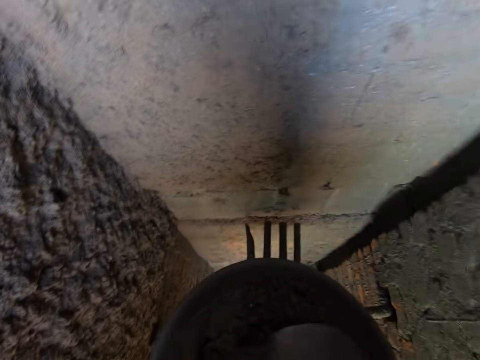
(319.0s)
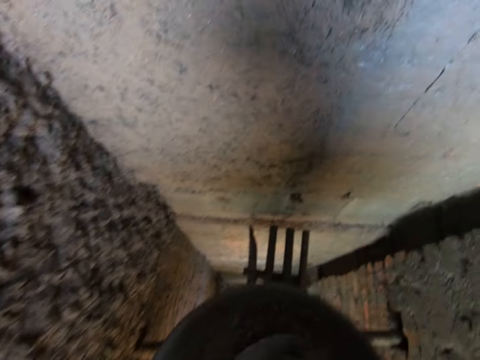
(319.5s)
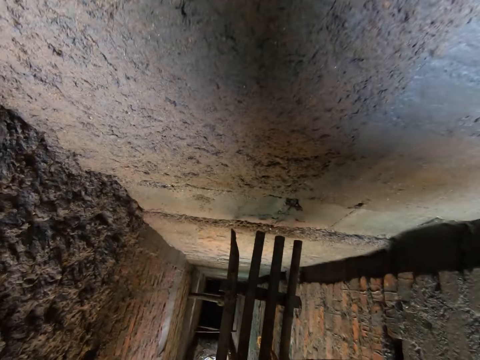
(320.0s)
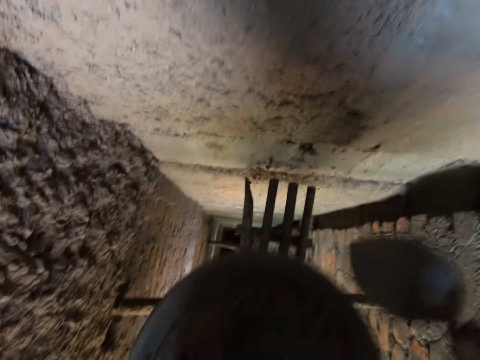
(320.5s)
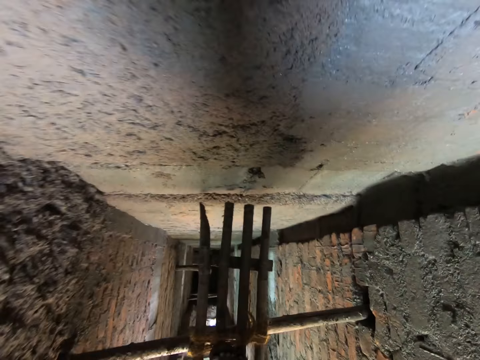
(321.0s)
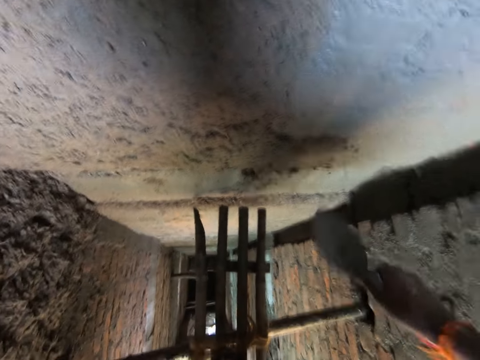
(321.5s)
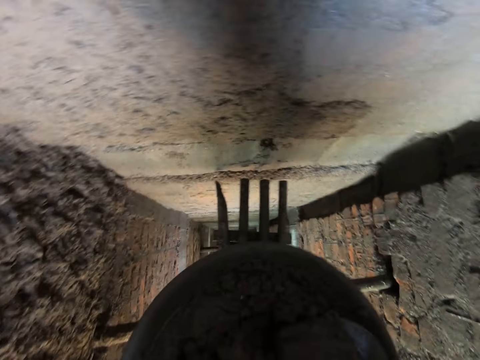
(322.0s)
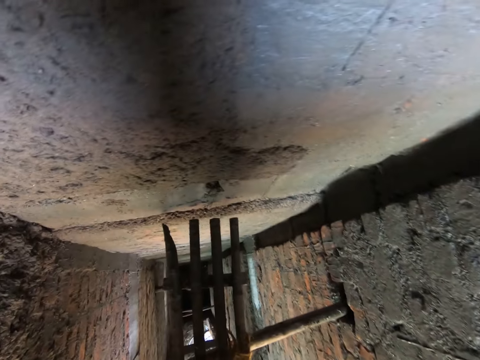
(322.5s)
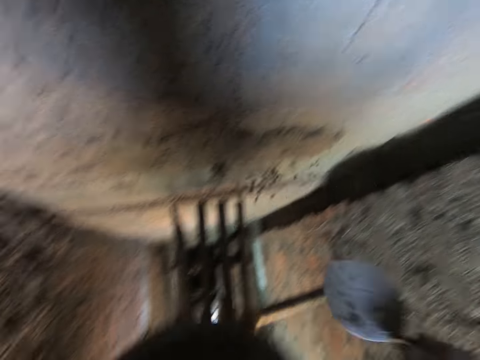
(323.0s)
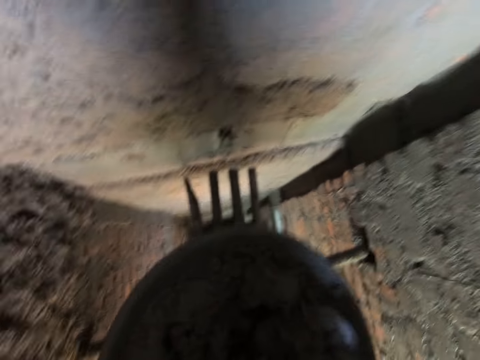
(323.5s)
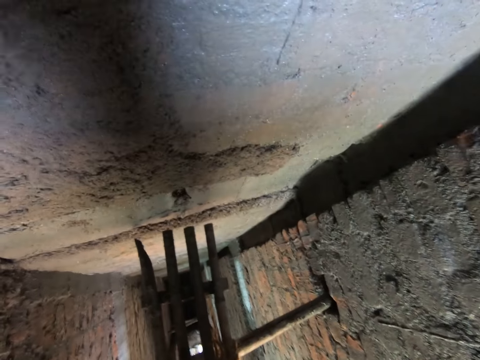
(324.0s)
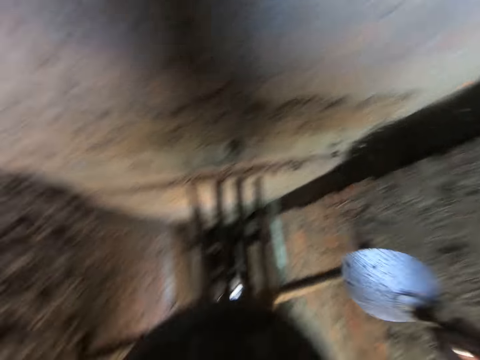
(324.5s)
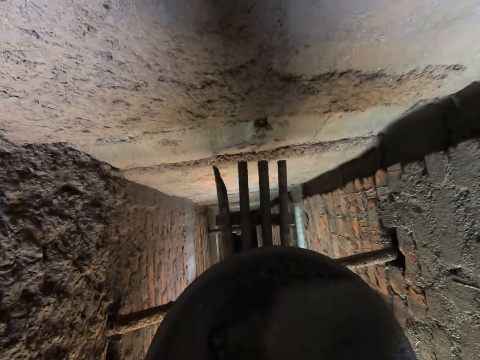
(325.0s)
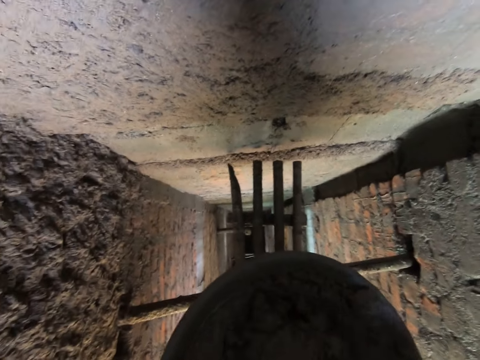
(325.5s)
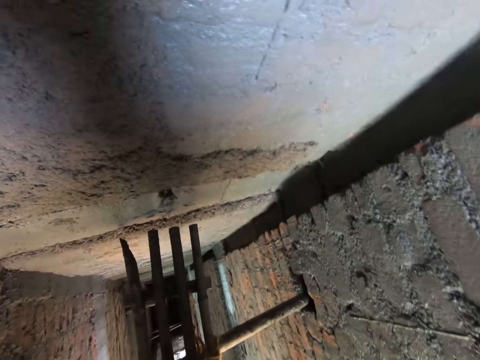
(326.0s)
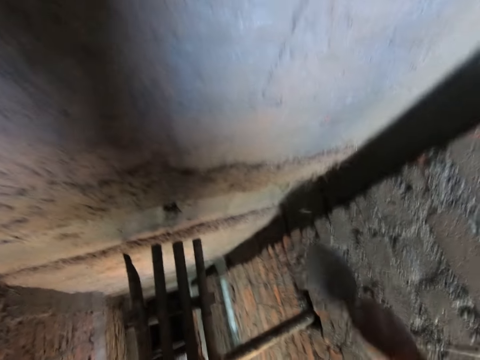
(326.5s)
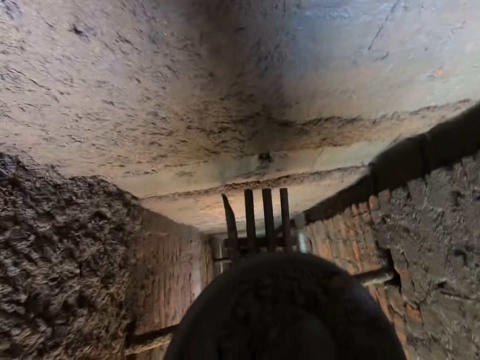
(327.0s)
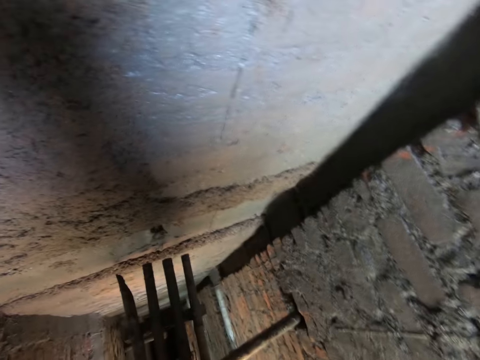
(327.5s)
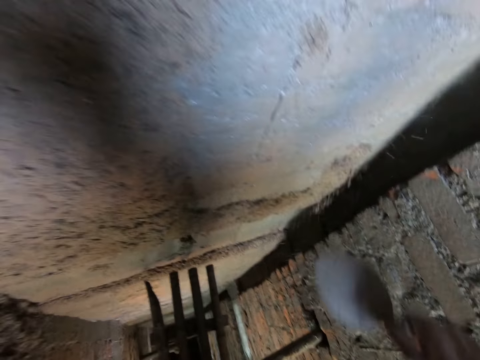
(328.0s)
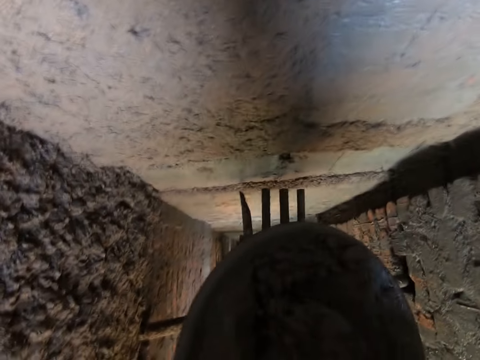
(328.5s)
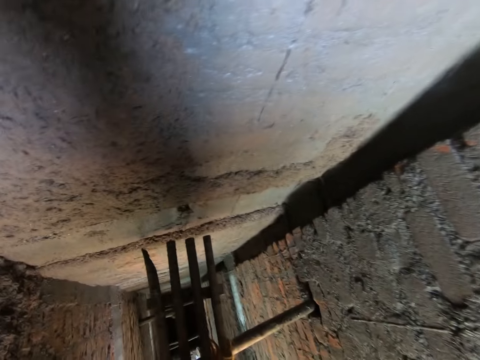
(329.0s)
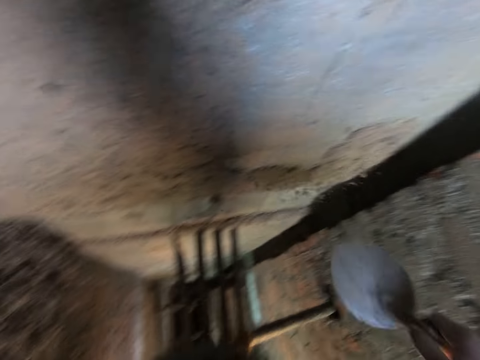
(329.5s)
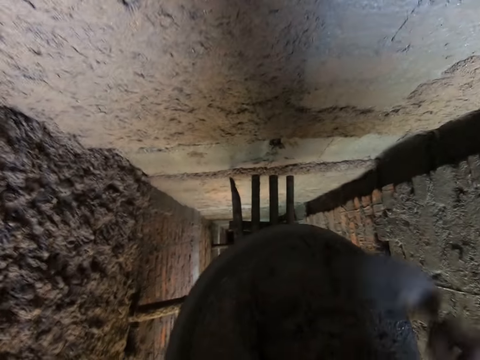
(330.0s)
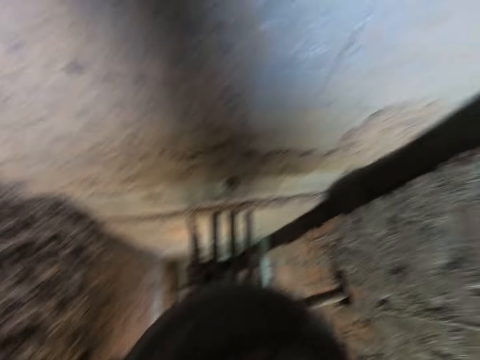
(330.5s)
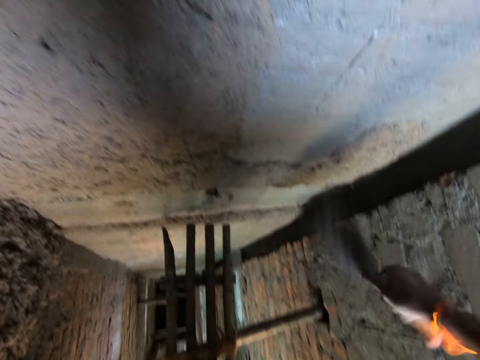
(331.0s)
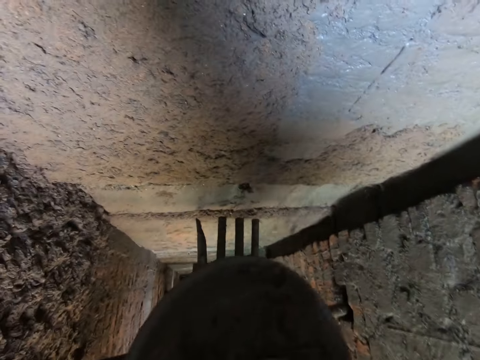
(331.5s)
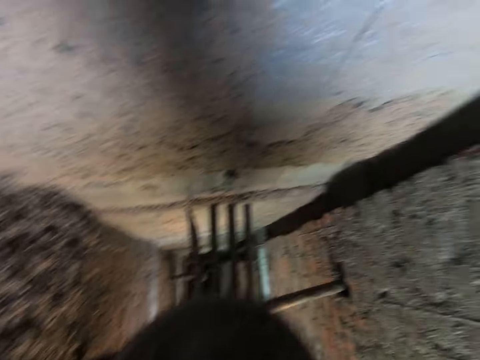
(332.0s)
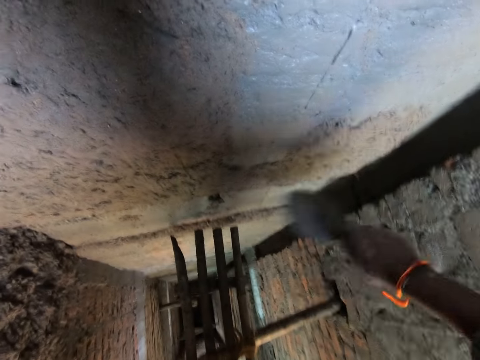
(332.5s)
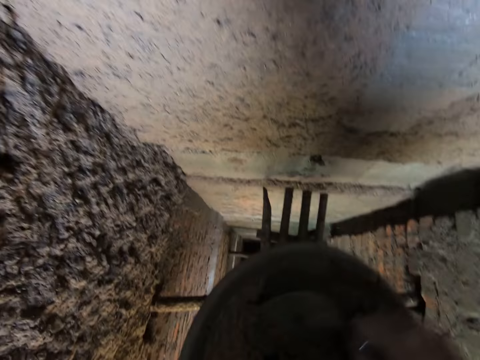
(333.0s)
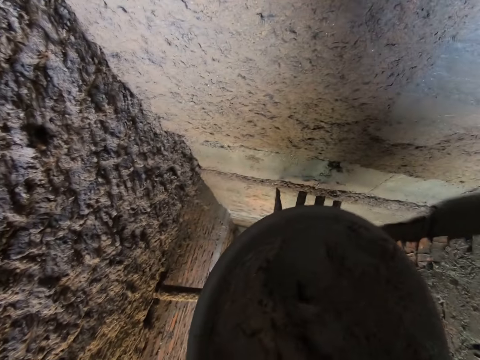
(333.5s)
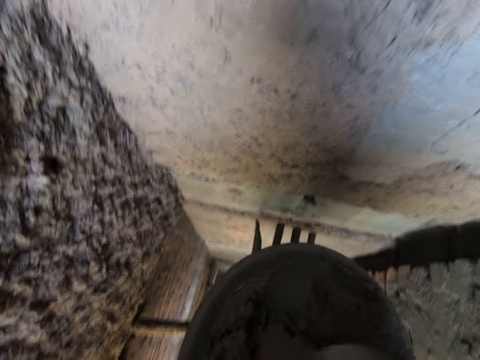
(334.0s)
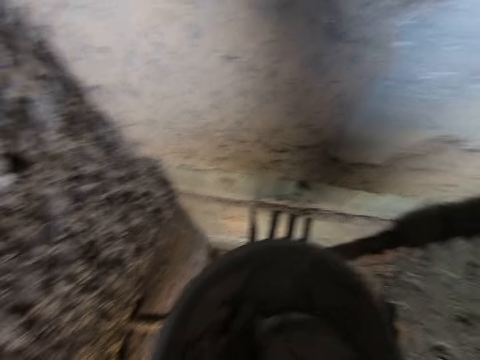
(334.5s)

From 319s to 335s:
The camera wearer scoops cement mortar from the pan with the trowel in his right hand. He splatters the cement mortar on the wall with the trowel in his right hand. He scoops cement mortar from the pan with the trowel in his right hand. He splatters the cement mortar on the wall with the trowel, a brick trowel, in his right hand. He scoops cement mortar from the pan with the trowel in his right hand. He splatters the cement mortar on the wall with the trowel in his right hand. He scoops cement mortar from the pan with the trowel in his right hand. He splatters the cement mortar on the wall with the trowel in his right hand. He scoops cement mortar from the pan with the trowel in his right hand. He splatters the cement mortar on the wall with the trowel in his right hand. He scoops cement mortar from the pan with the trowel in his right hand. He splatters the cement mortar on the wall with the trowel in his right hand. He scoops cement mortar from the pan with the trowel in his right hand. He splatters the cement mortar on the wall with the trowel in his right hand. He scoops cement mortar from the pan with the trowel in his right hand. He splatters the cement mortar on the wall with the trowel in his right hand. He scoops cement mortar from the pan with the trowel in his right hand. He splatters the cement mortar on the wall with the trowel in his right hand. He mixes cement mortar in the pan with the trowel in his right hand.

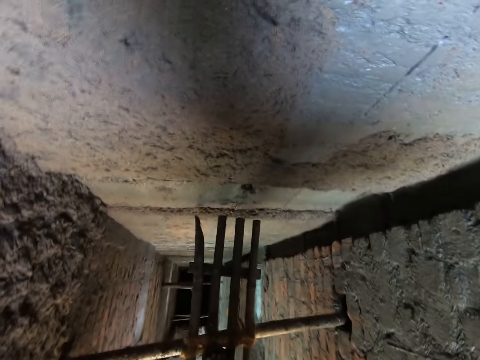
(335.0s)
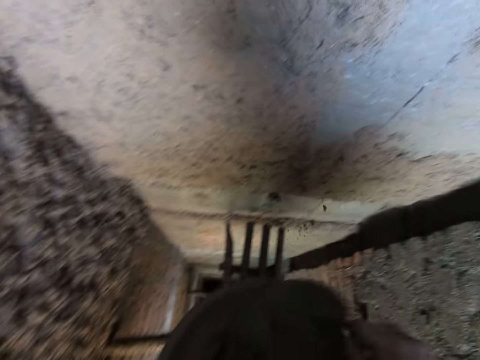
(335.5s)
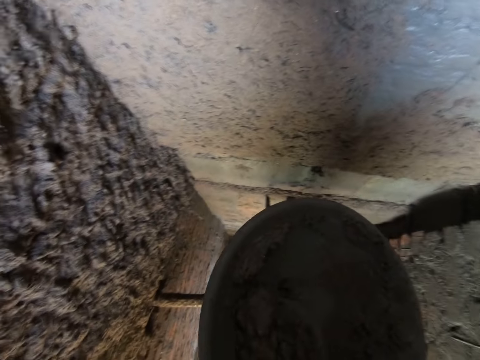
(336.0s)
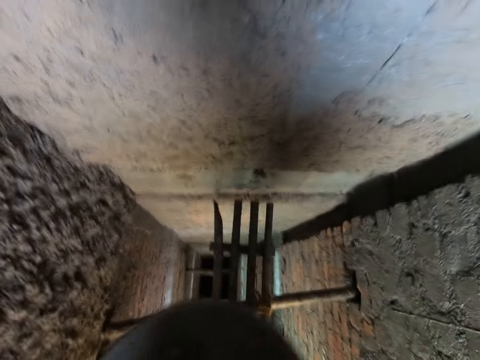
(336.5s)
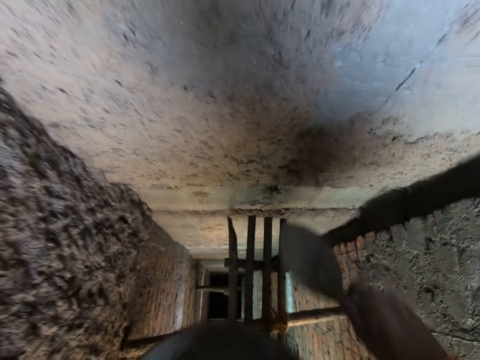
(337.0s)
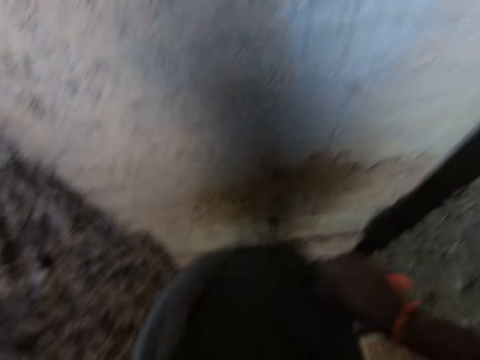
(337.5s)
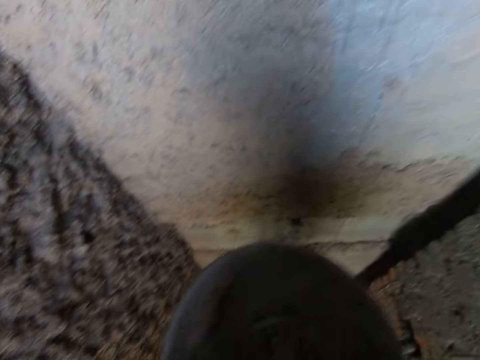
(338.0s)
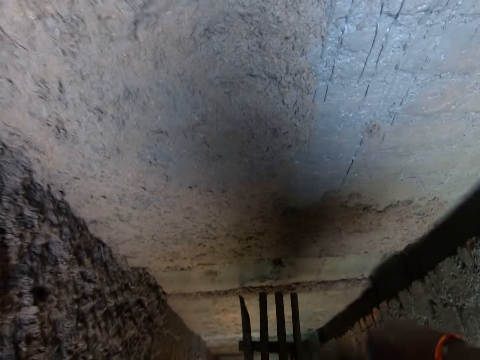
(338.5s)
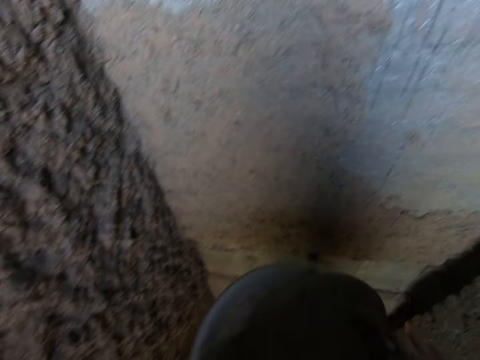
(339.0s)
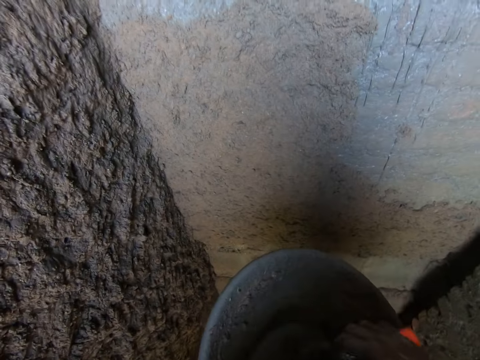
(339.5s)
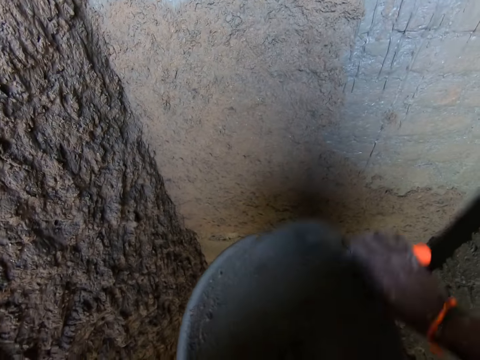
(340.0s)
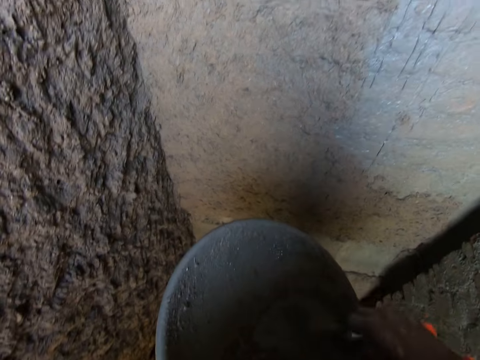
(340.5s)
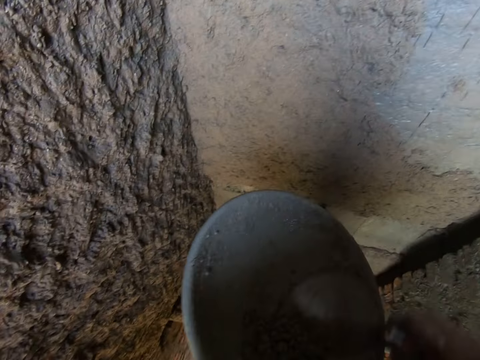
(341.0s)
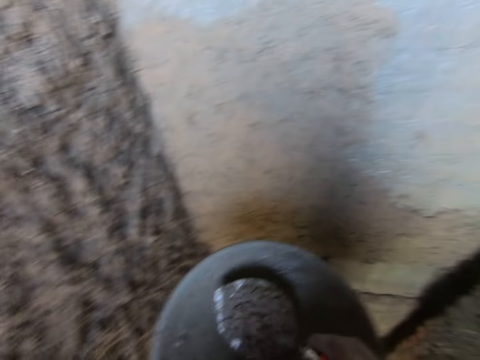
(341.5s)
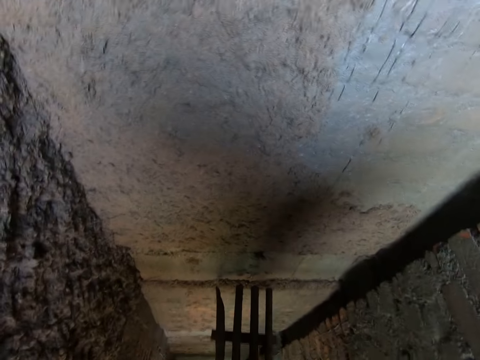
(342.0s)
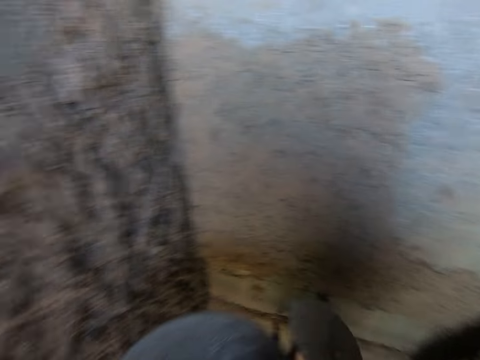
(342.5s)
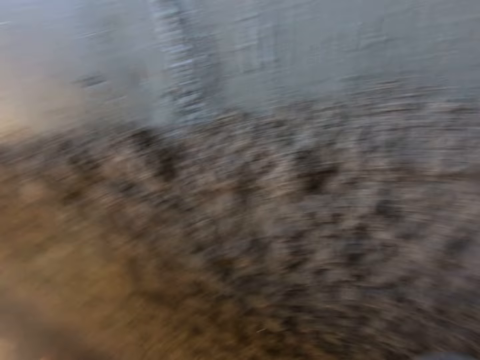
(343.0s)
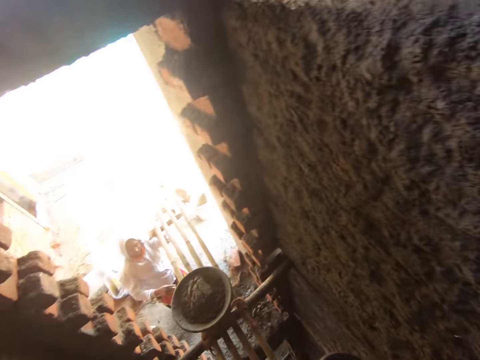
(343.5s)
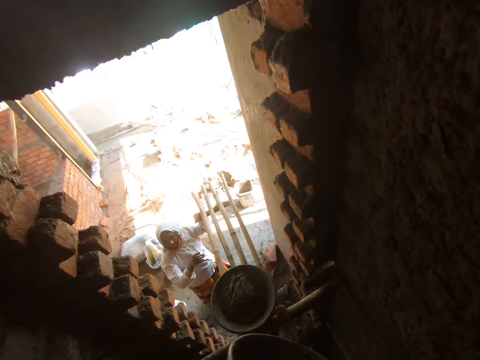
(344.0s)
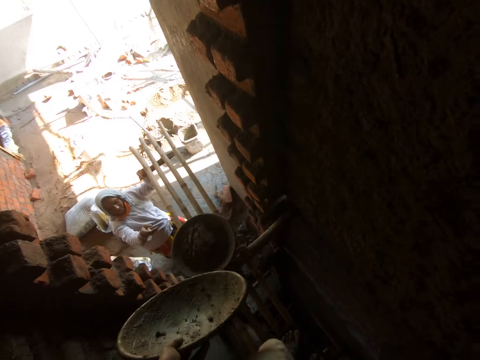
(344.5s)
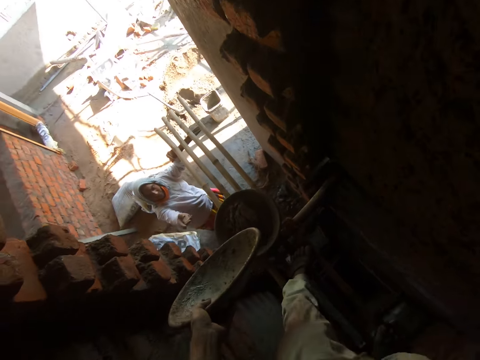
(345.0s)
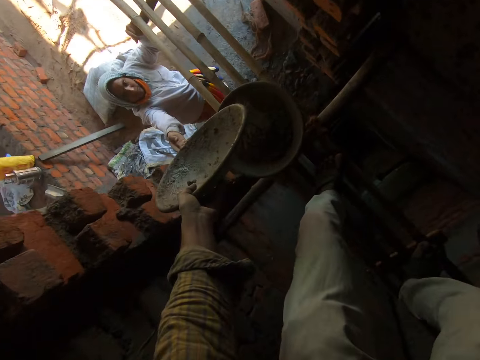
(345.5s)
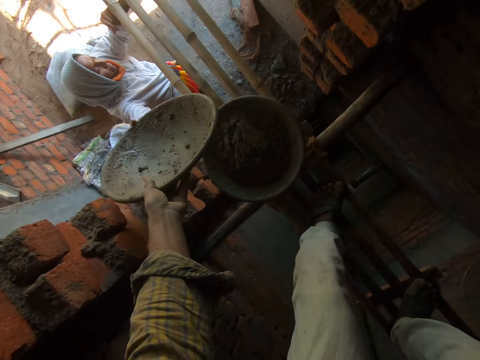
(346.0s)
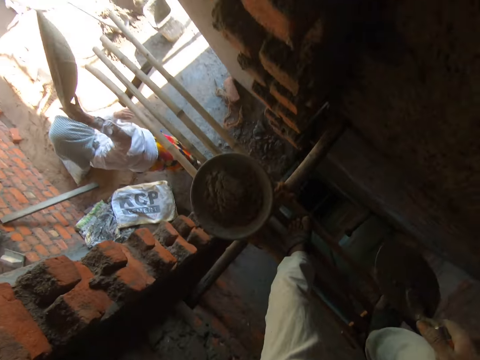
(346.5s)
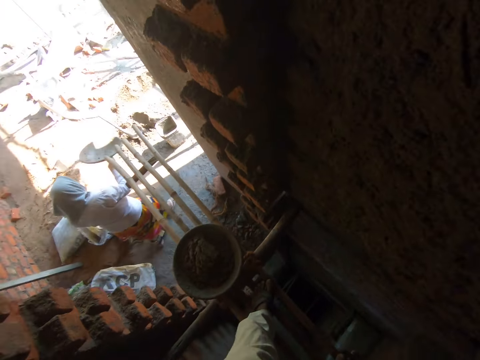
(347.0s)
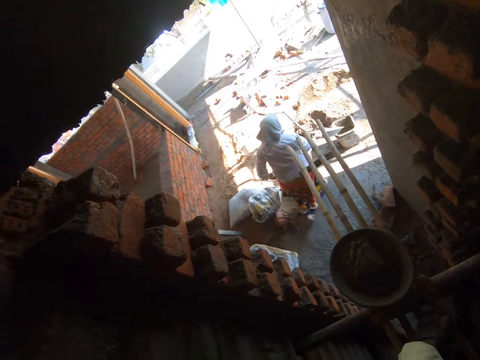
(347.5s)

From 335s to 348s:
The camera wearer scoops cement mortar from the pan with the trowel in his right hand. He splatters the cement mortar on the wall with the trowel in his right hand. He scoops cement mortar from the pan with the trowel in his right hand. He splatters the cement mortar on the wall with the trowel in his right hand. He scoops cement mortar from the pan with the trowel in his right hand. He splatters the cement mortar on the wall with the trowel in his right hand. He scrapes cement mortar in the pan with the trowel in his right hand. He scoops cement mortar from the pan with the trowel in his right hand. He splatters the cement mortar on the wall with the trowel in his right hand. He stretches the pan in his left hand to the woman. The woman takes the pan from the camera wearer's left hand with her right hand.
